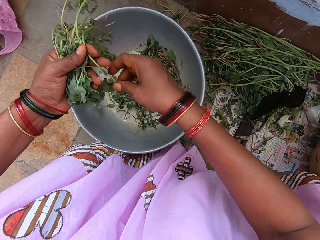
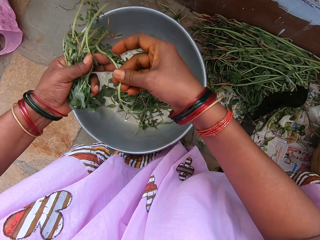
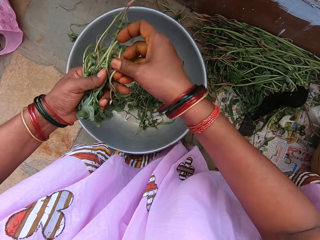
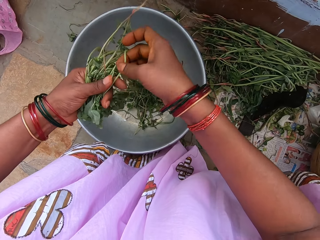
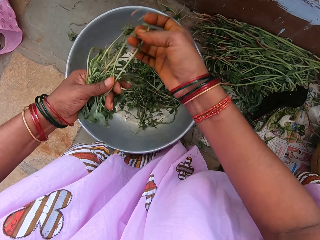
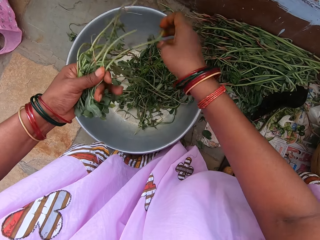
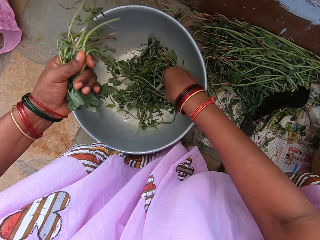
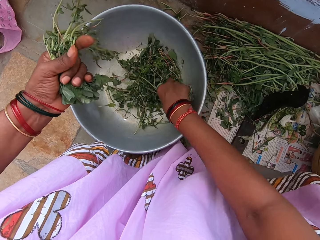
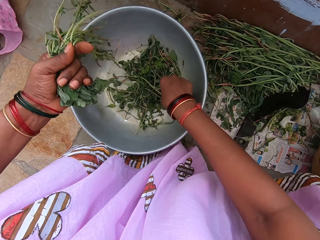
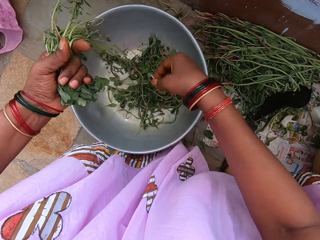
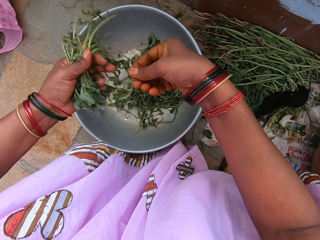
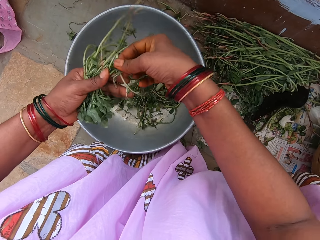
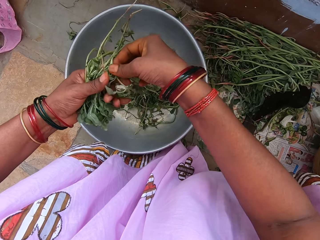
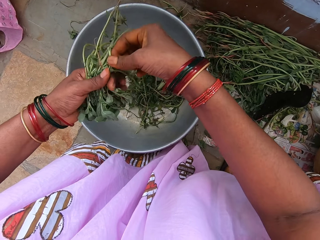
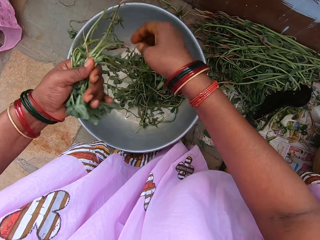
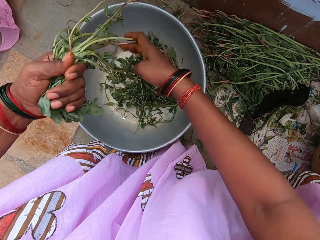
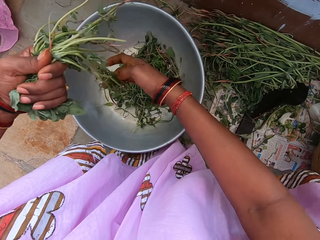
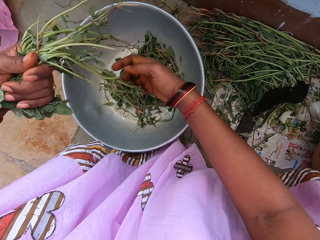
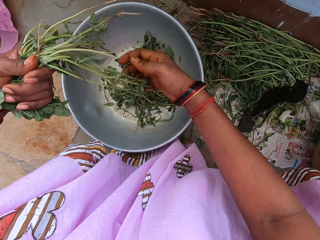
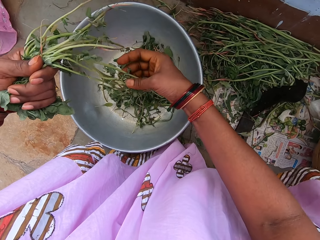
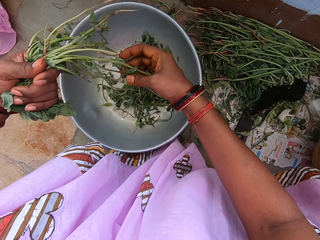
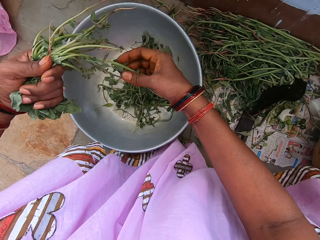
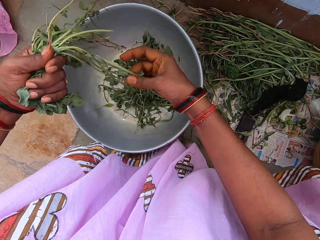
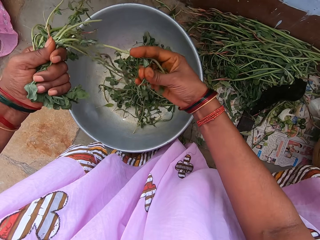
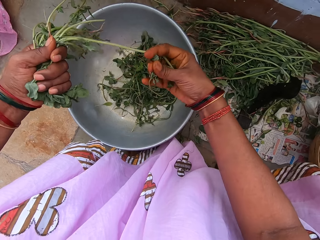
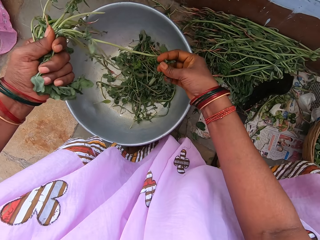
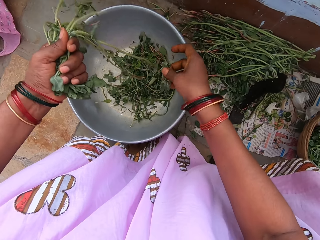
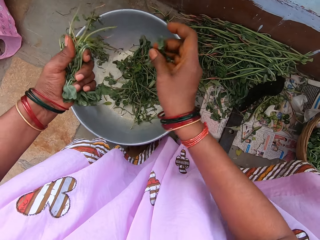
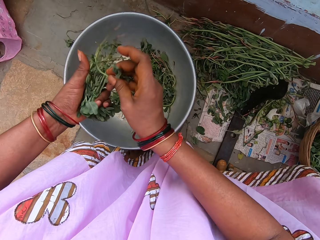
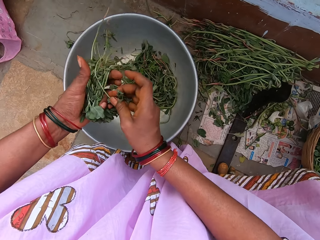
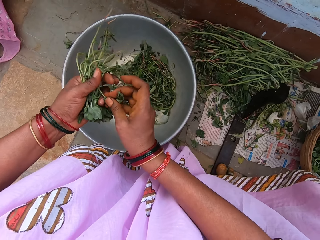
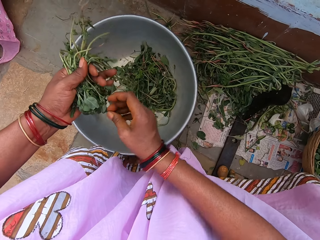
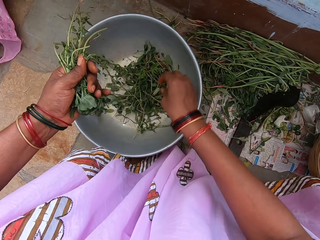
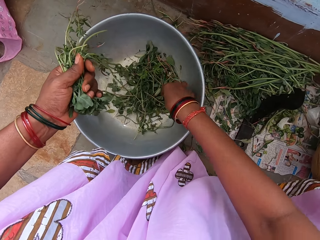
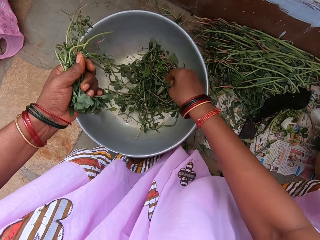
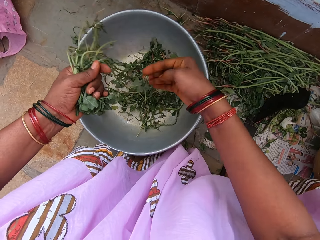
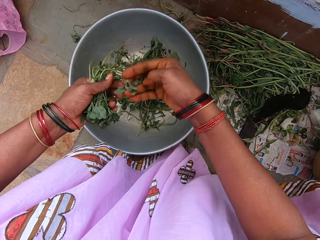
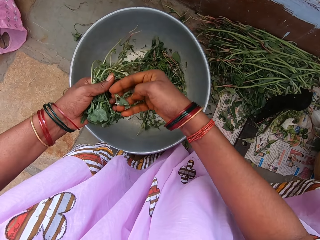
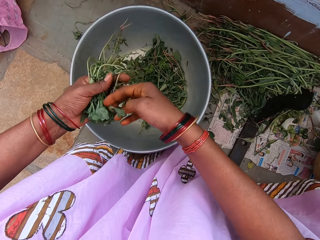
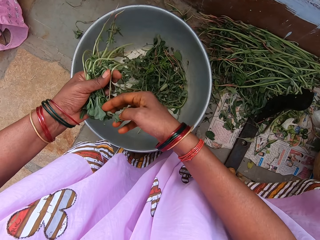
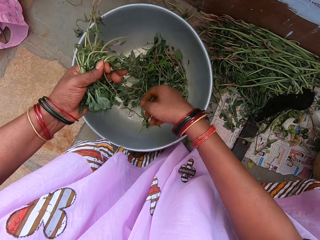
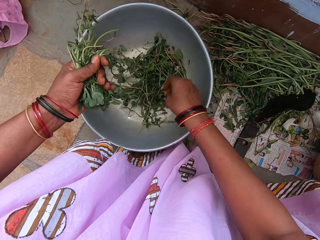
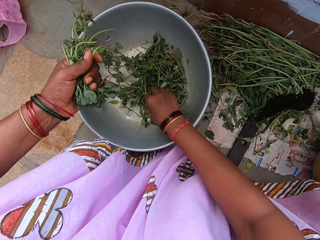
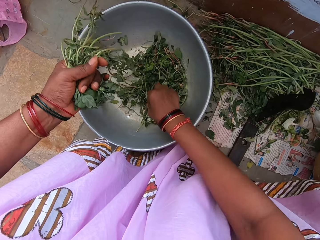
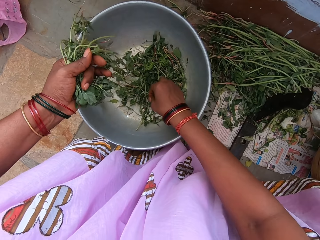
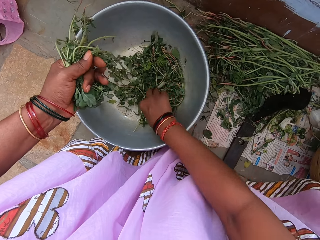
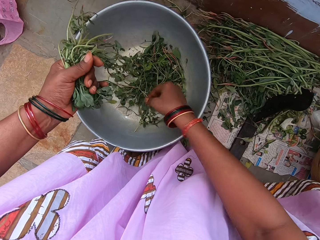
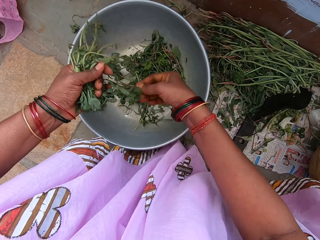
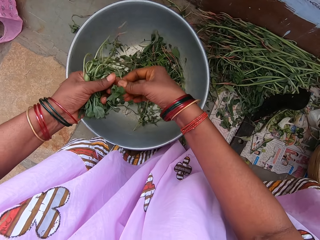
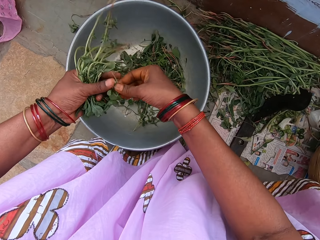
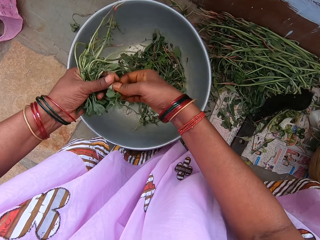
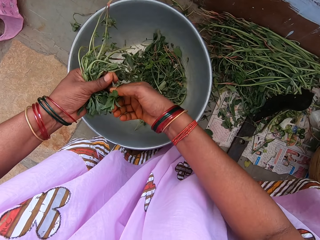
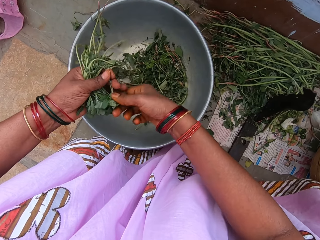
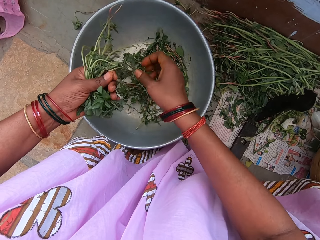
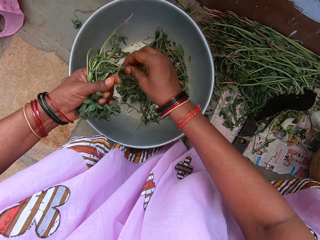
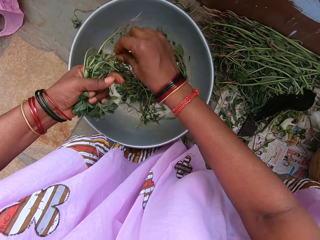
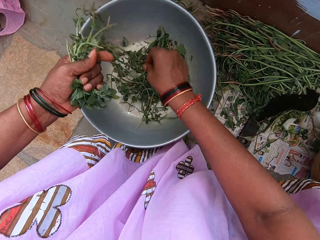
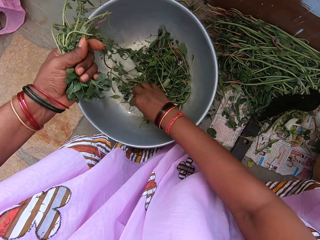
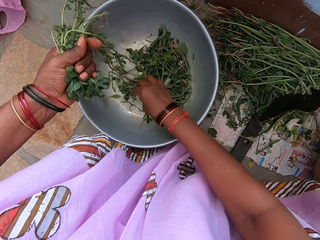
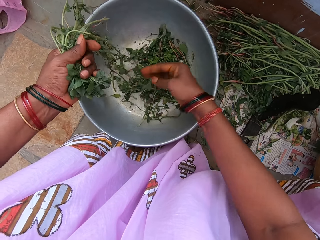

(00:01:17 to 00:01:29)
The camera wearer takes the vegetables. They put the vegetable in the other hand. They take the vegetables. They put the vegetable in the other hand. They take the vegetables. They put the vegetable in the other hand.

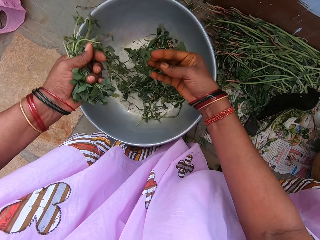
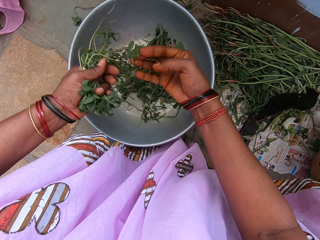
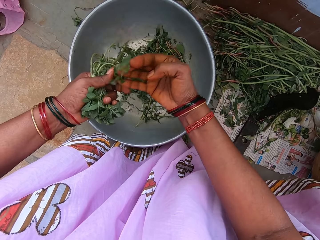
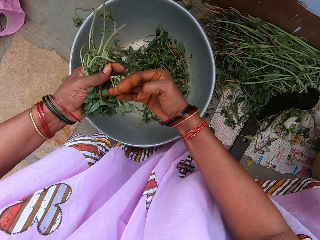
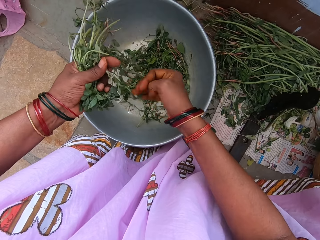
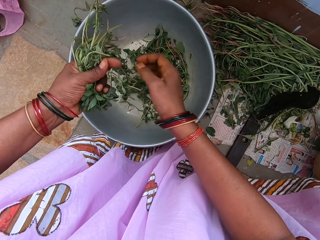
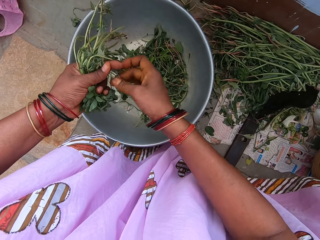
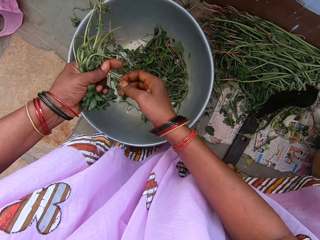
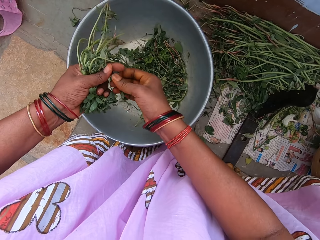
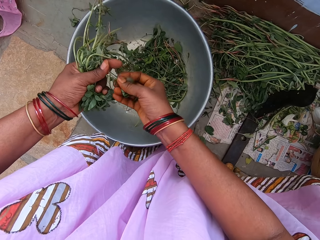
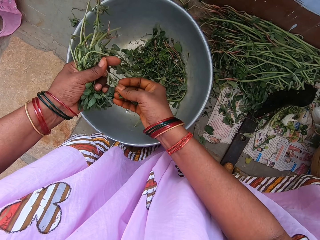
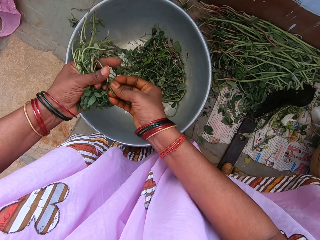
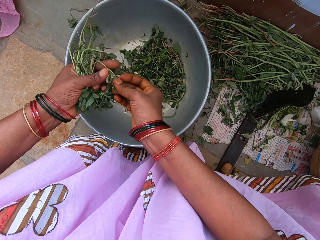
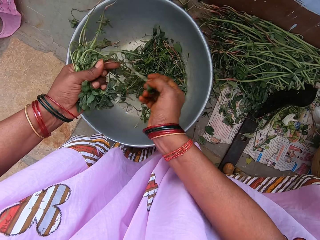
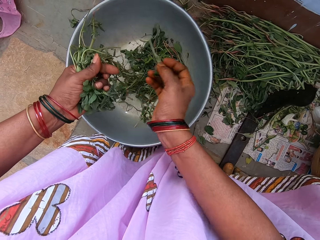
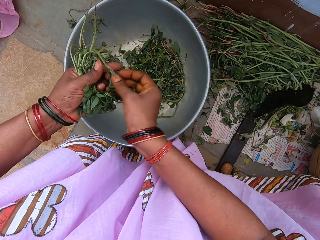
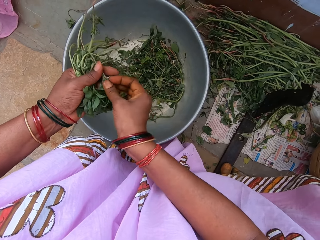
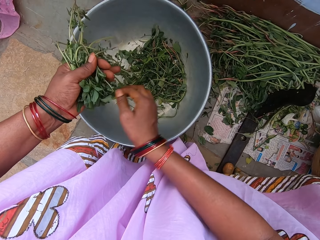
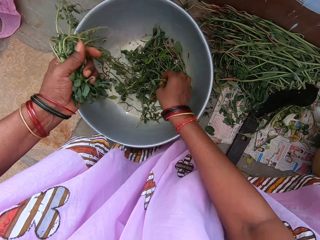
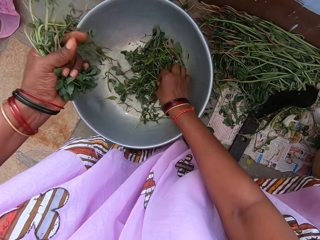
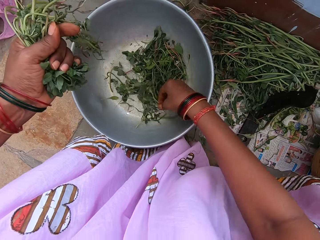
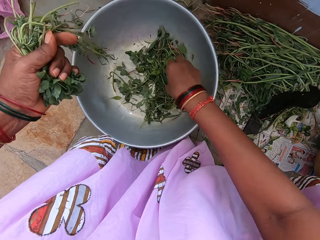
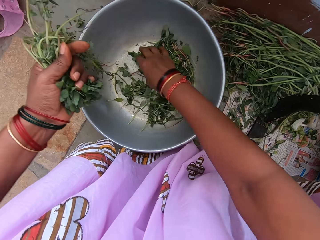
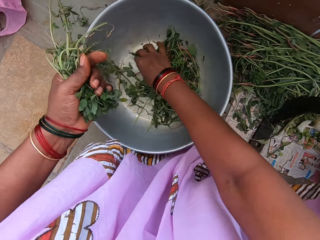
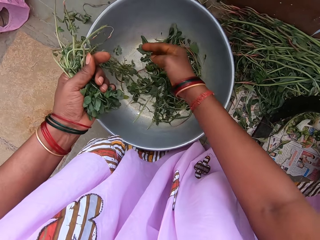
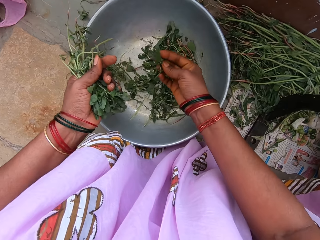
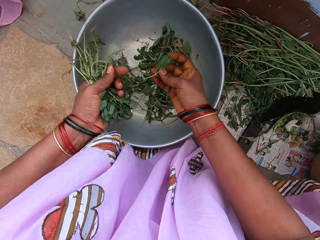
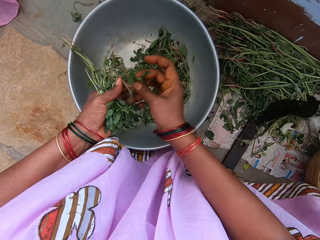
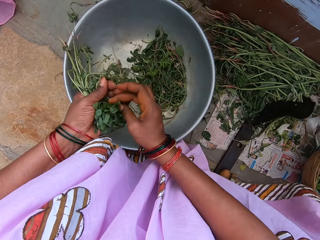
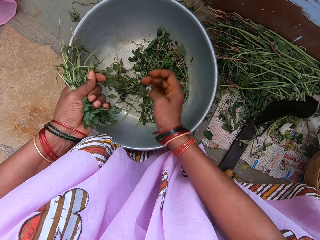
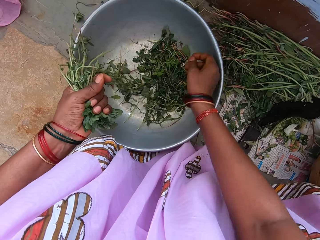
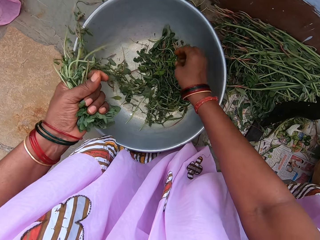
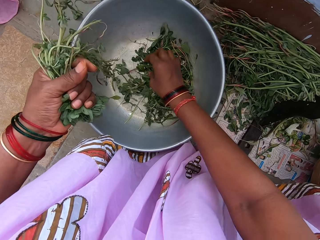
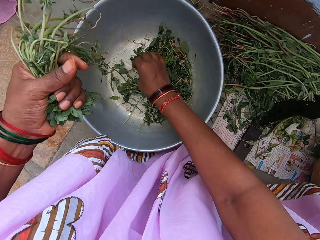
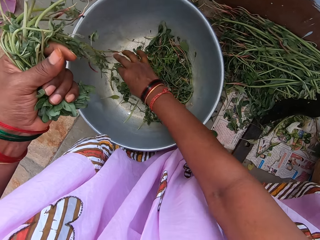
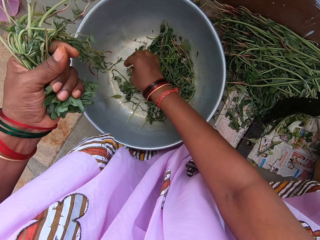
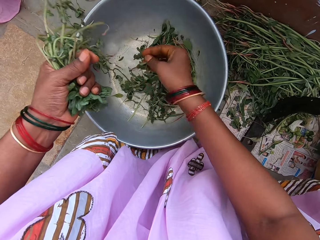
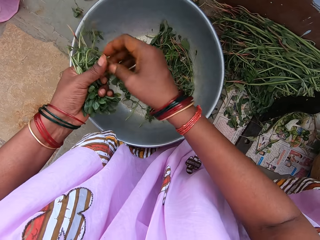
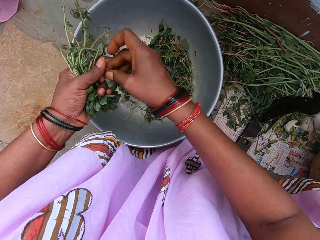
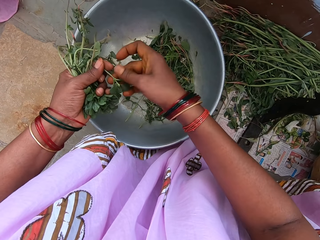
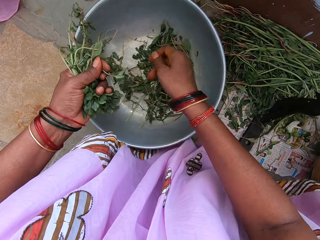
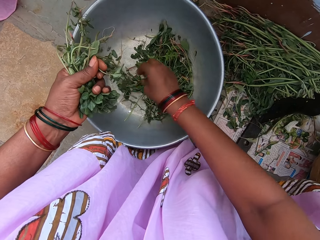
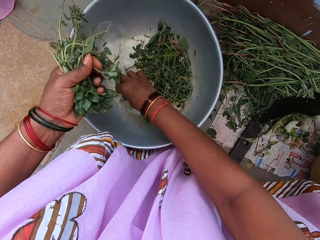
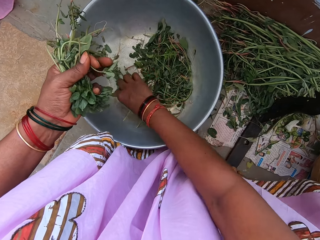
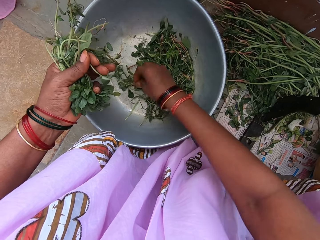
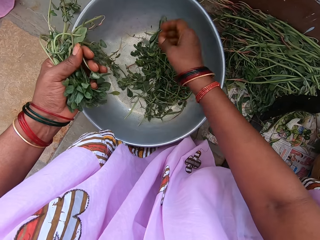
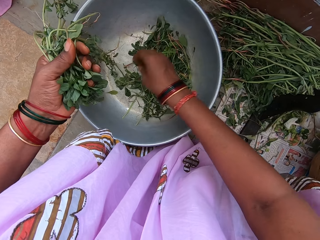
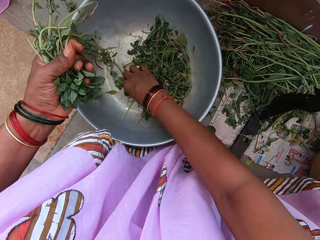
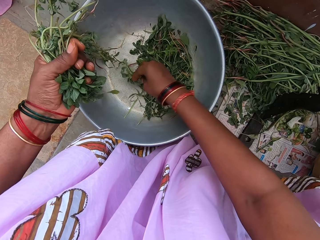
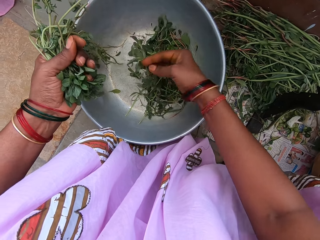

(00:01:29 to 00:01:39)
The camera wearer takes the vegetables. They put the vegetable in the other hand. They take the vegetables. They put the vegetable in the other hand. They take the vegetables. They put the vegetable in the other hand.
